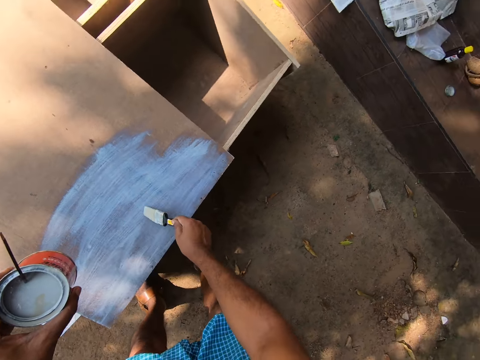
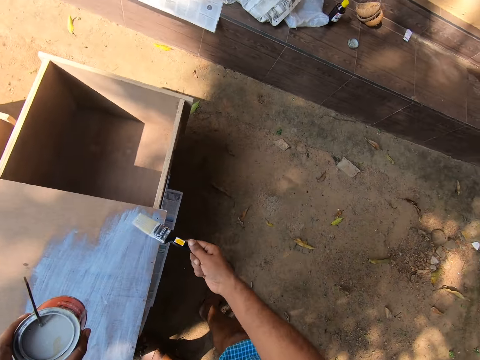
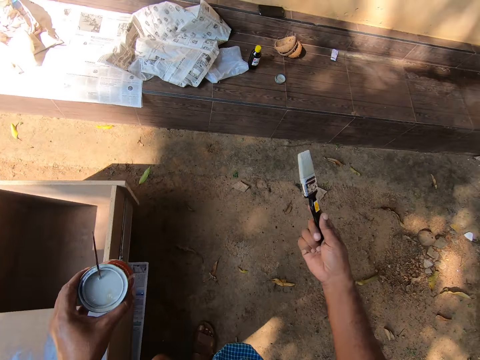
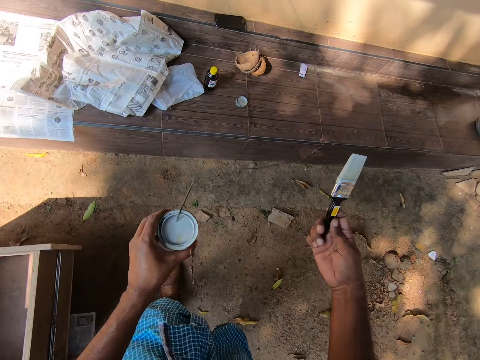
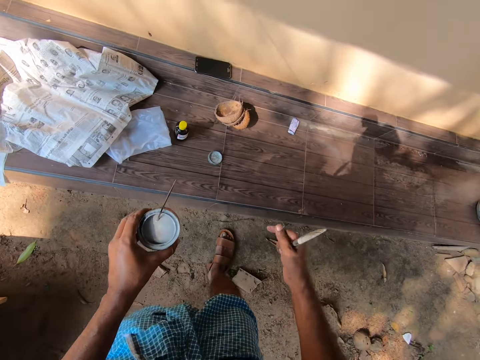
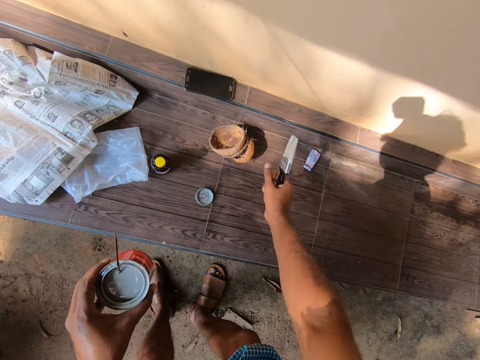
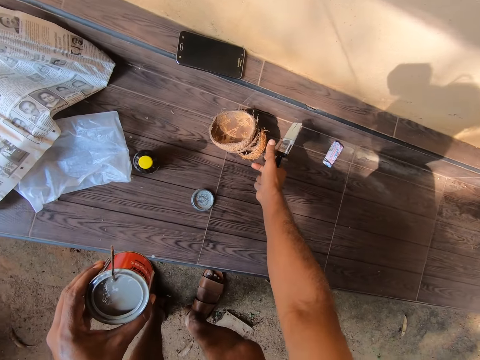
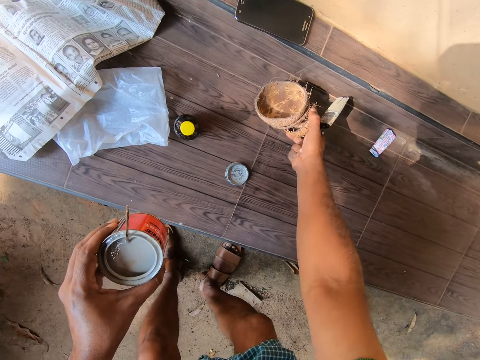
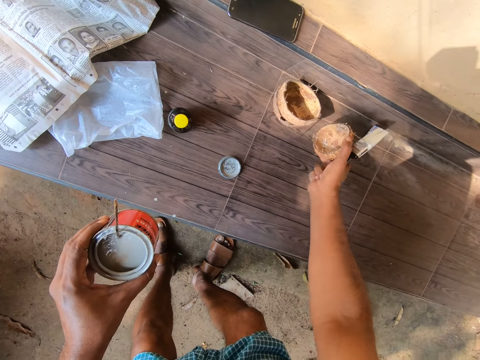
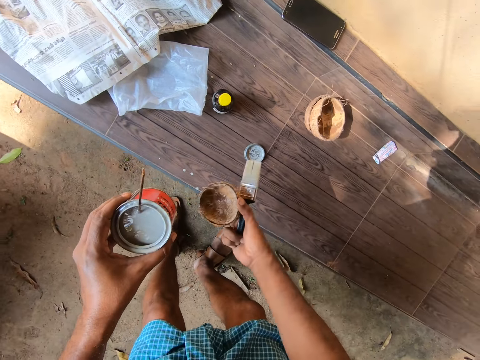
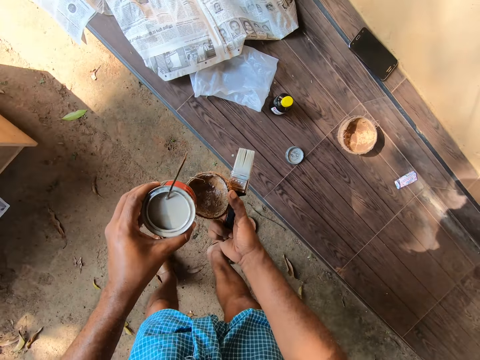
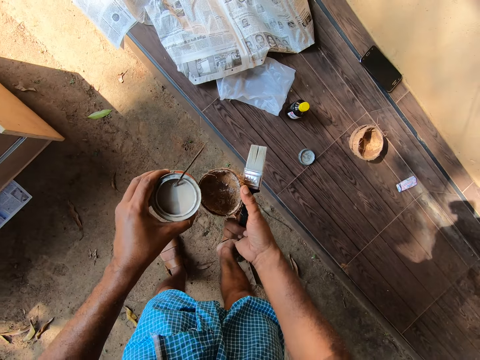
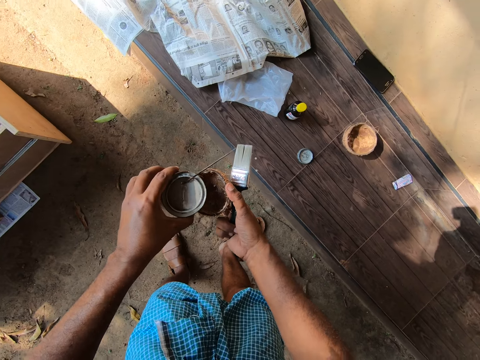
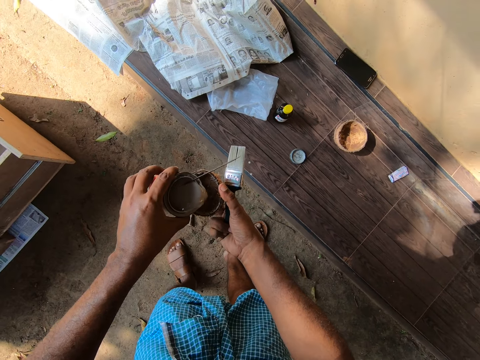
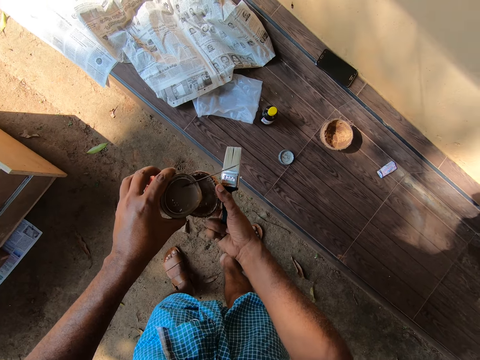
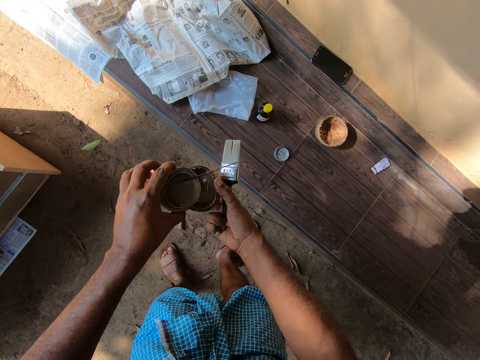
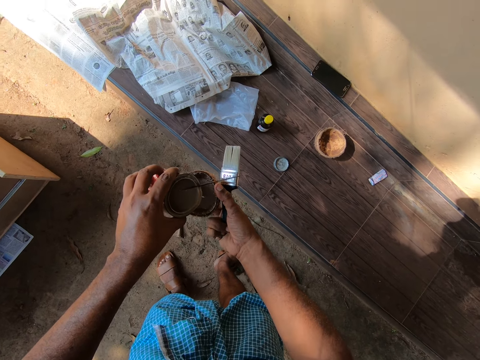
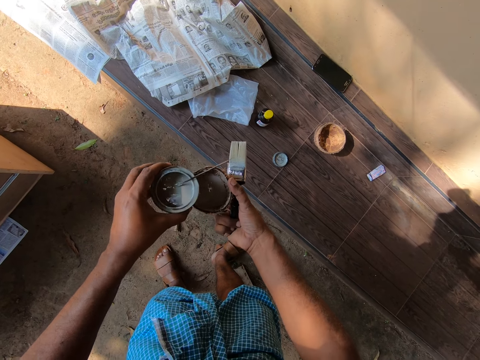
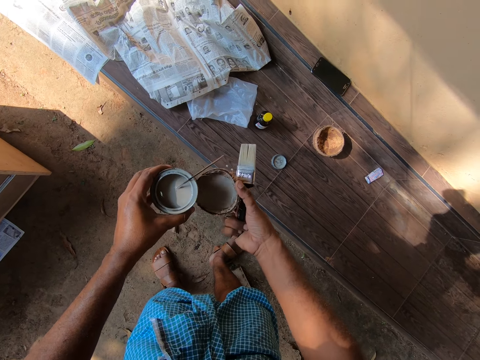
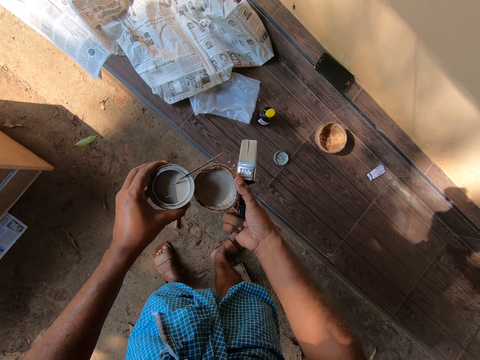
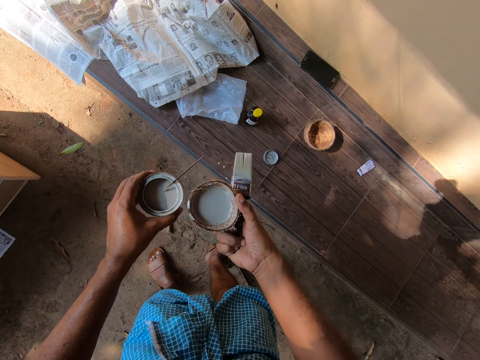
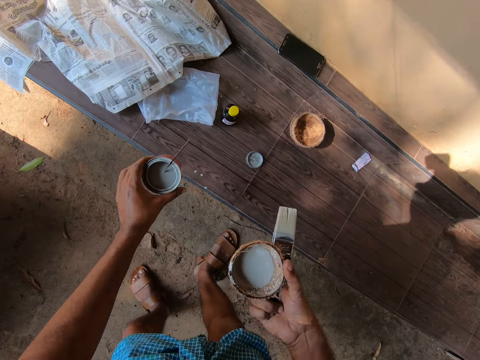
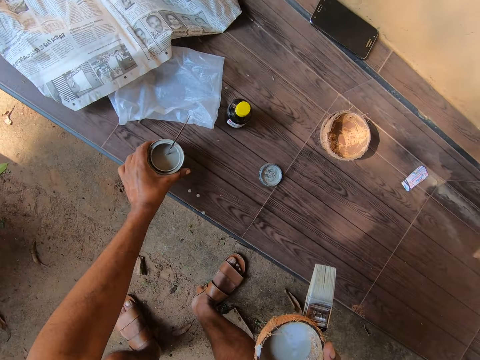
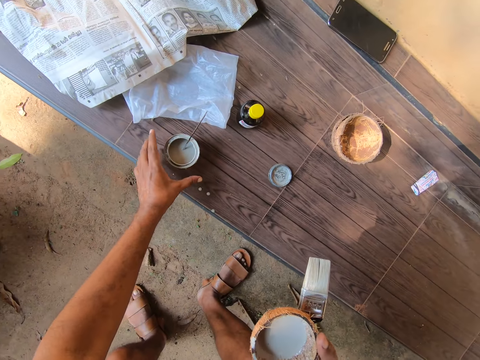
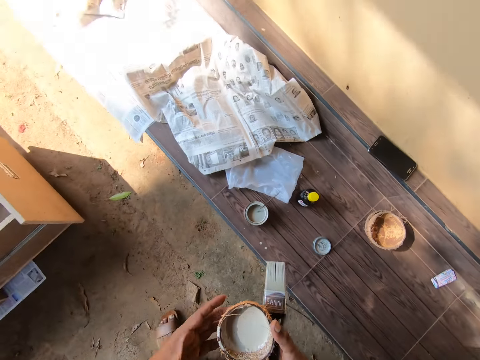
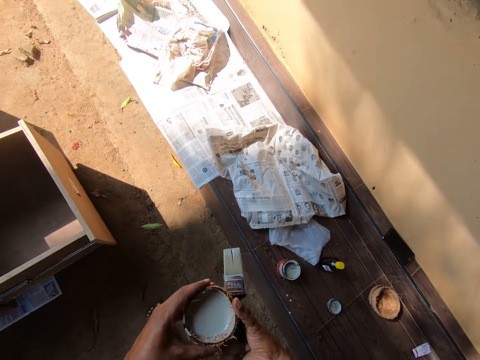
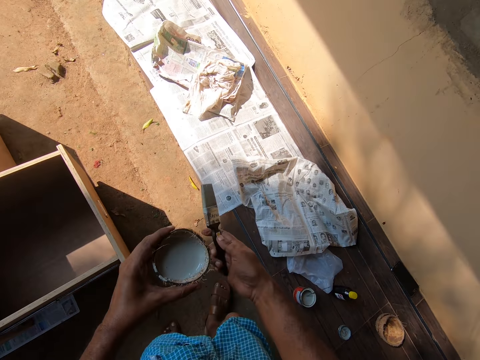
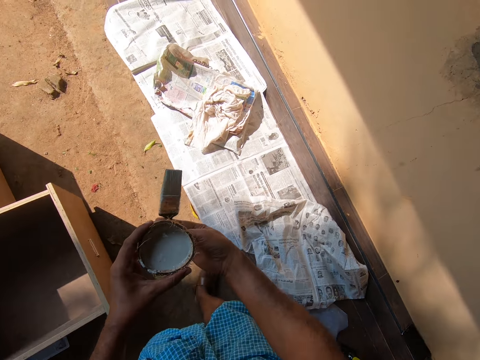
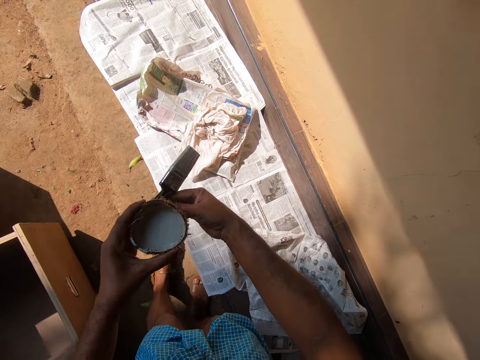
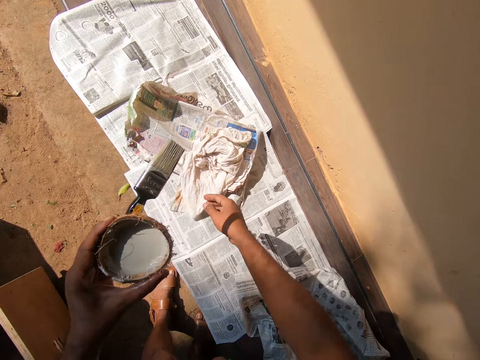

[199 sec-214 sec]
The camera wearer walks around. They pick up a coconut shell. They carry the coconut shell. They pour paint into the coconut shell. They keep the paint container on the chair. They walk around.

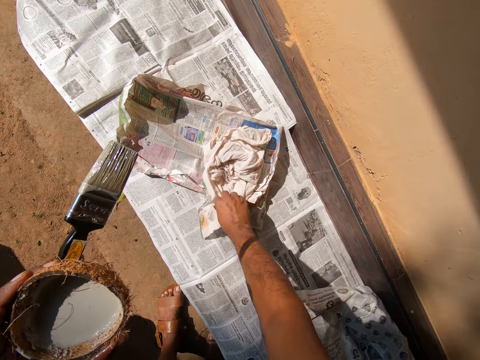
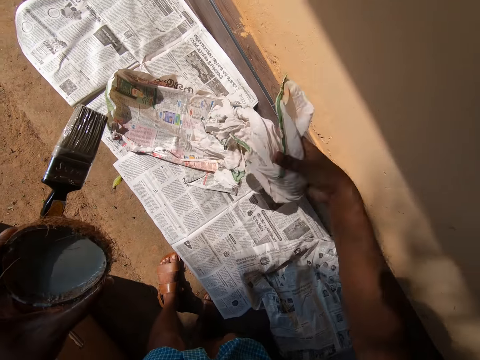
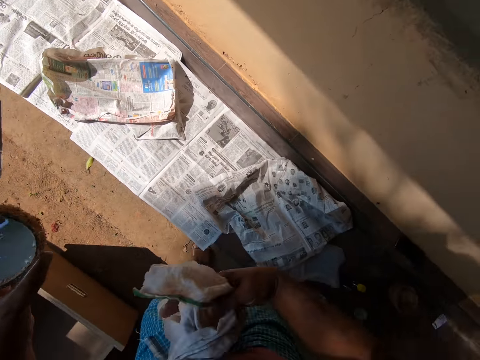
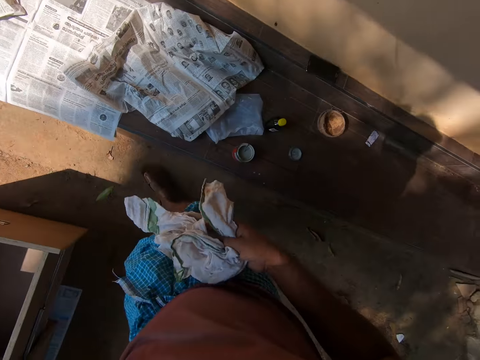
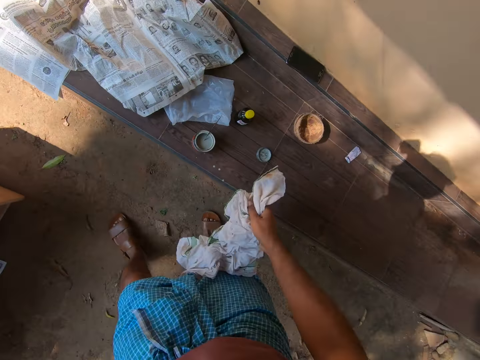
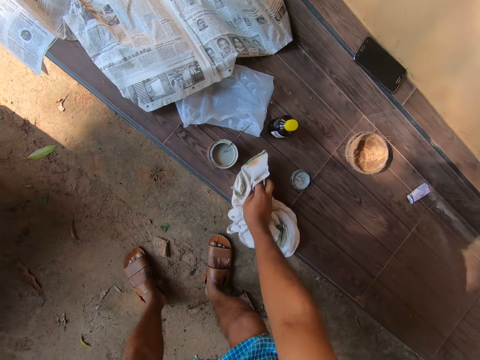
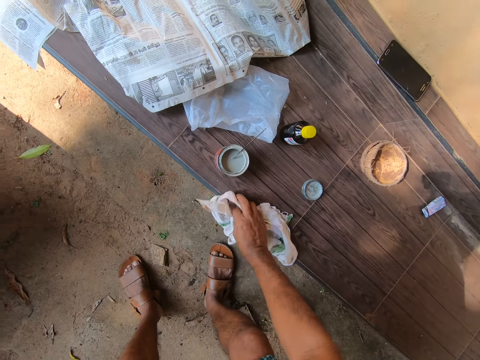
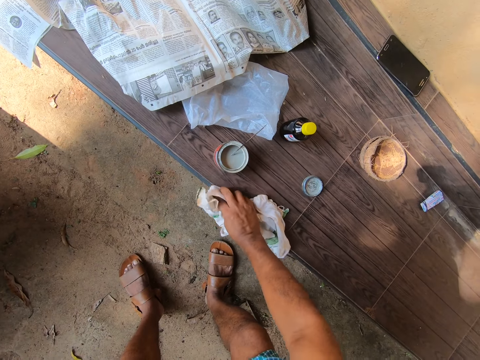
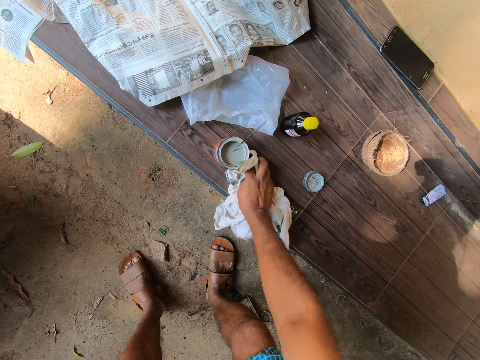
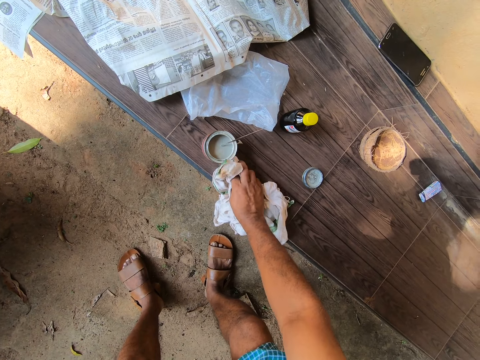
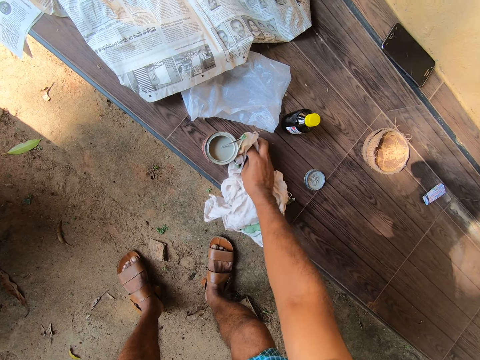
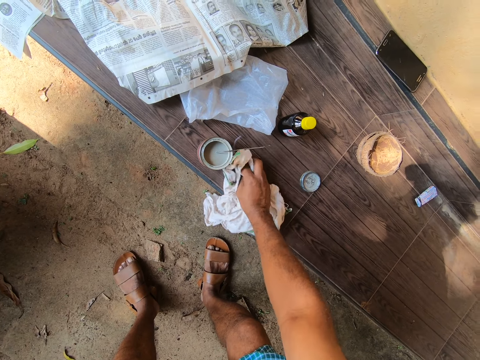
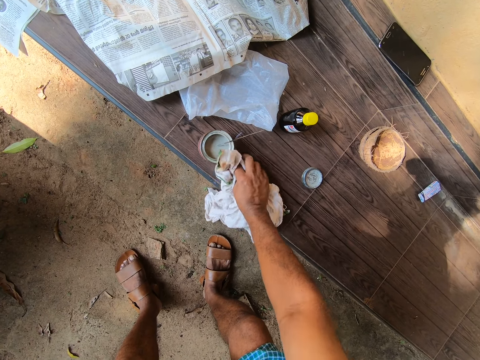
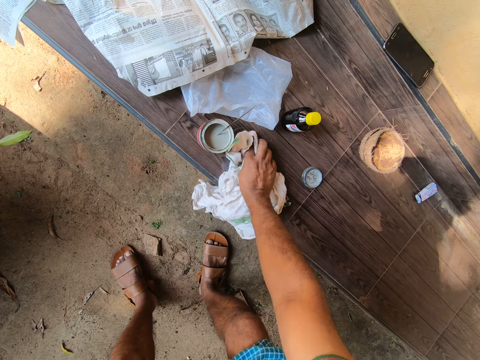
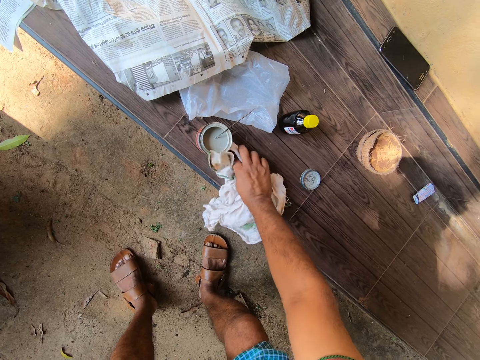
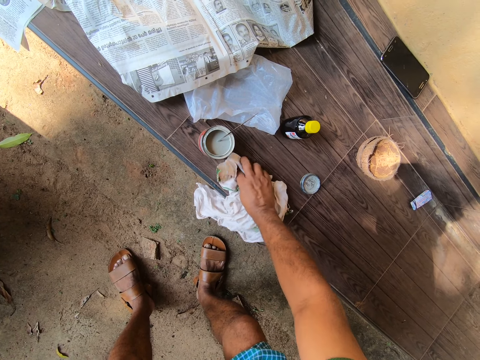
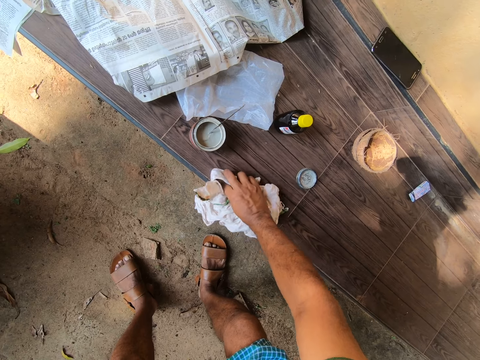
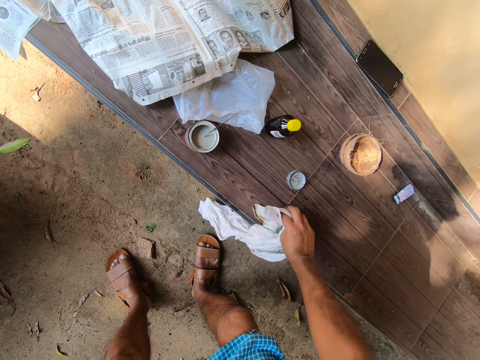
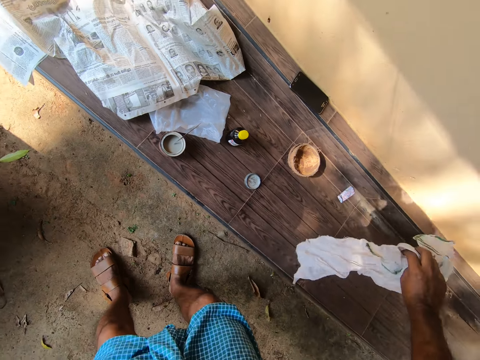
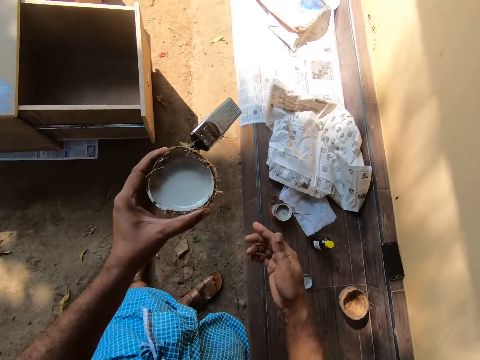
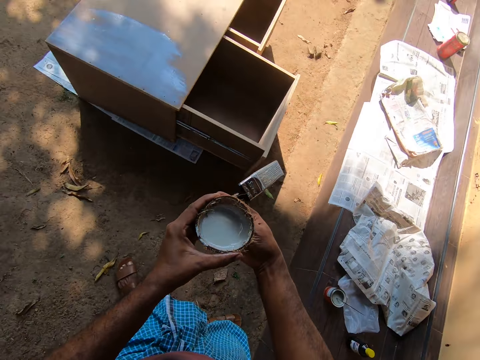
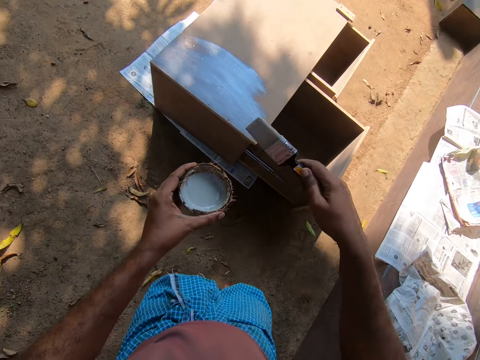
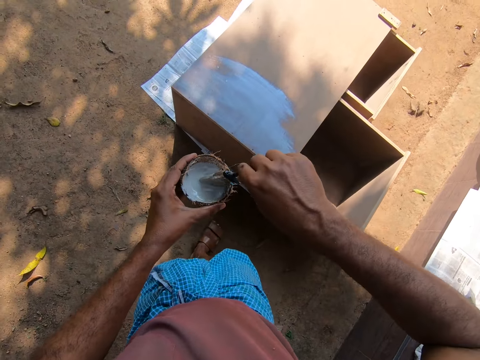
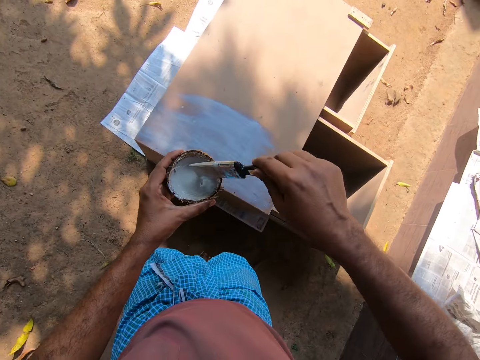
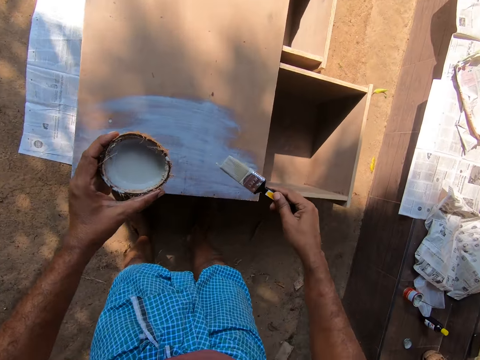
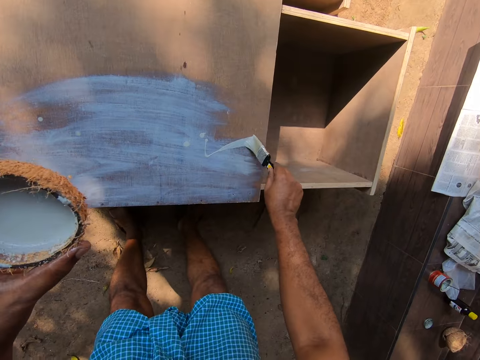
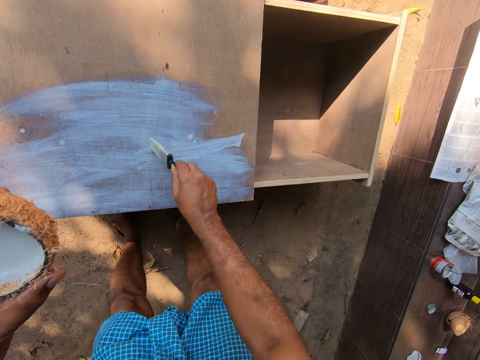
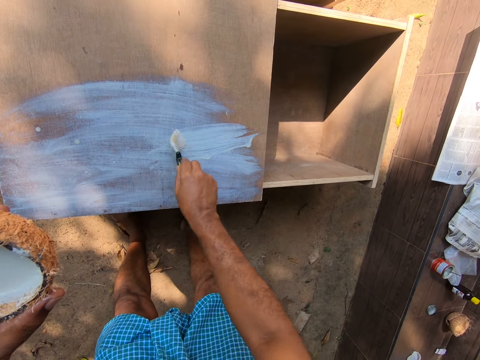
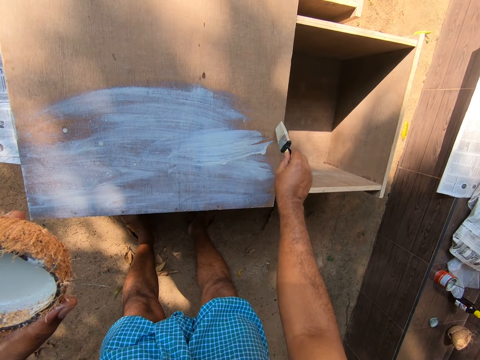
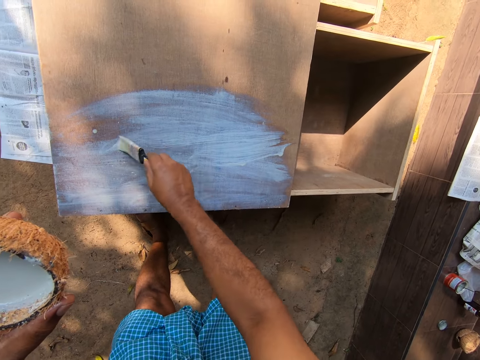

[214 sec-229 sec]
The camera wearer picks up a rag. They carry a white cloth. They wipe the table. They clean the paint on the chair. They put the rag on the table. They walk towards the drawer. They dip the paint brush into the paint. They paint the drawer.
